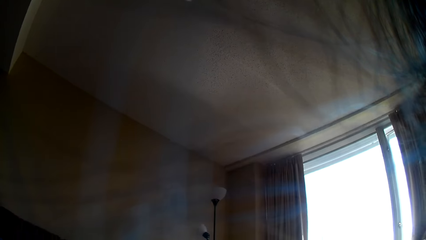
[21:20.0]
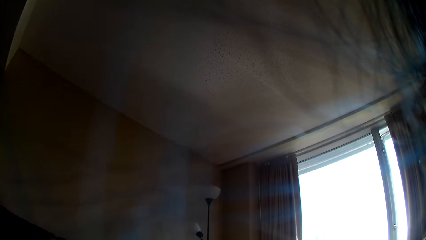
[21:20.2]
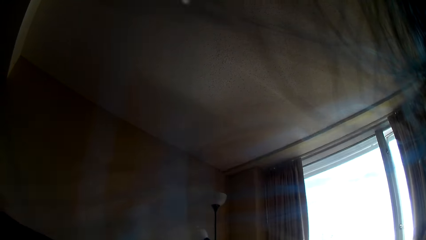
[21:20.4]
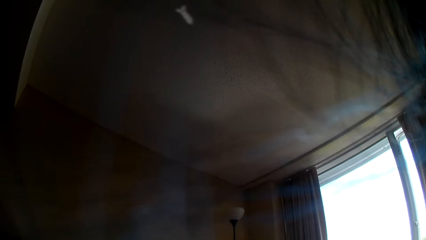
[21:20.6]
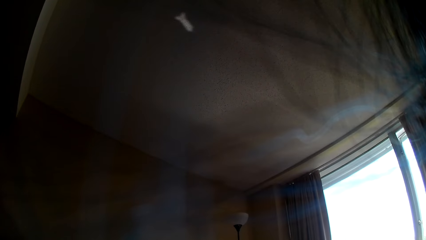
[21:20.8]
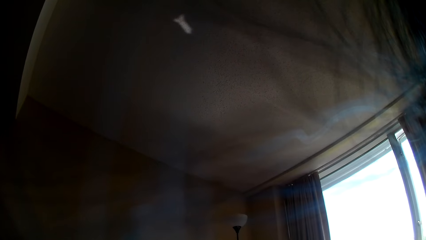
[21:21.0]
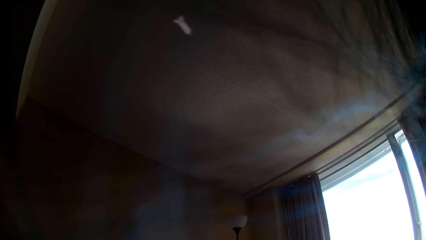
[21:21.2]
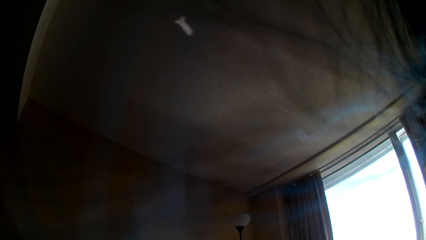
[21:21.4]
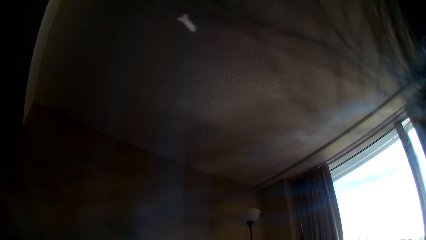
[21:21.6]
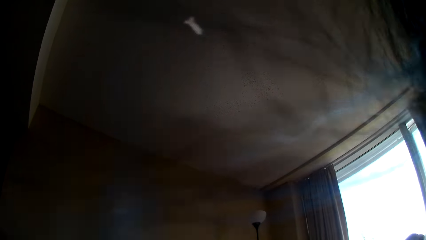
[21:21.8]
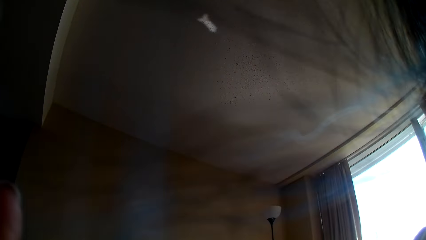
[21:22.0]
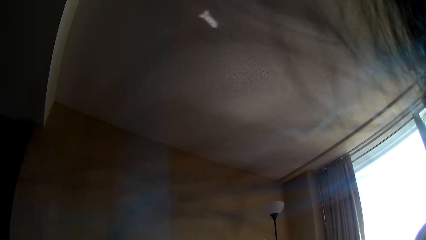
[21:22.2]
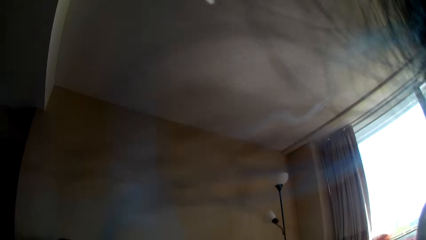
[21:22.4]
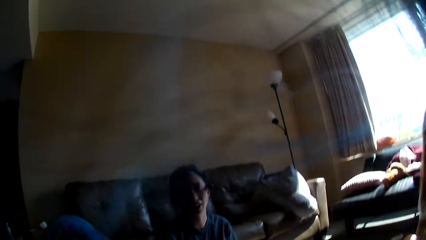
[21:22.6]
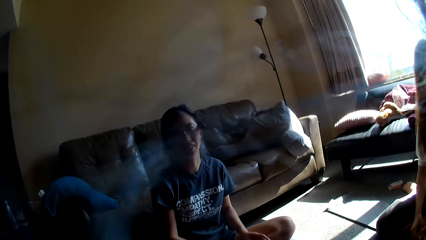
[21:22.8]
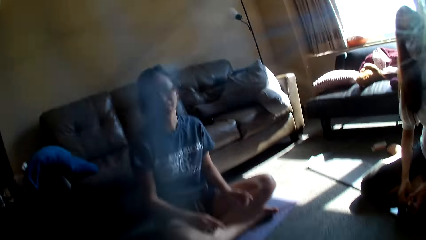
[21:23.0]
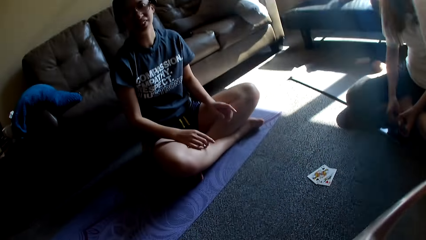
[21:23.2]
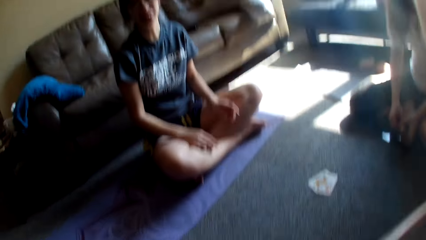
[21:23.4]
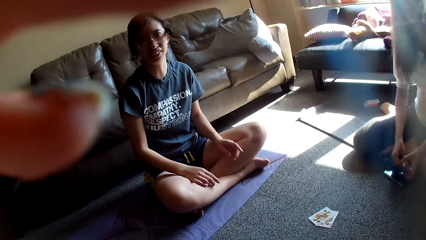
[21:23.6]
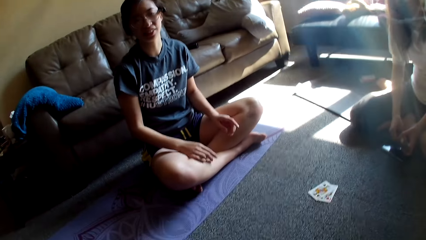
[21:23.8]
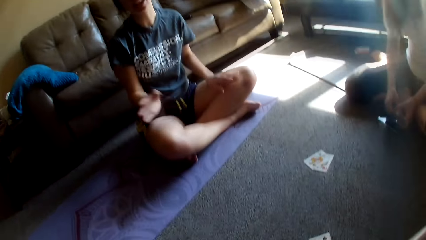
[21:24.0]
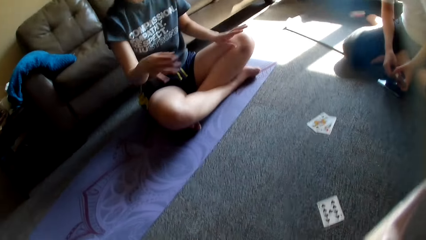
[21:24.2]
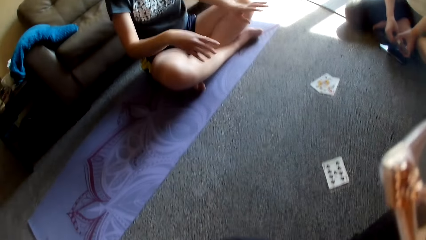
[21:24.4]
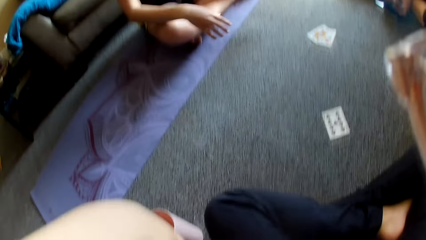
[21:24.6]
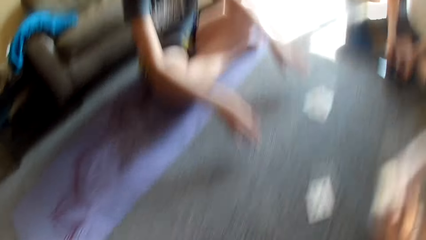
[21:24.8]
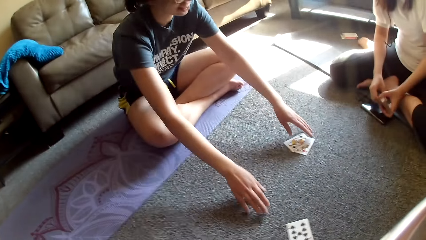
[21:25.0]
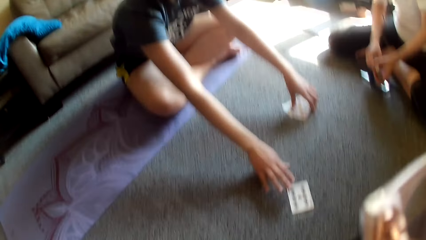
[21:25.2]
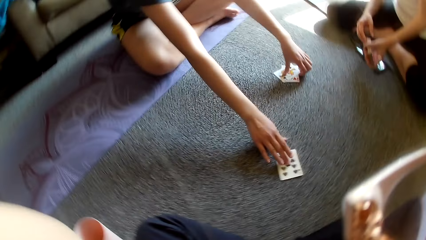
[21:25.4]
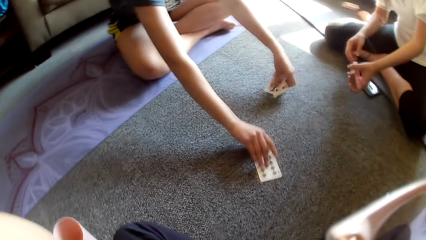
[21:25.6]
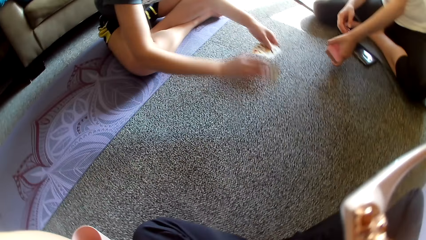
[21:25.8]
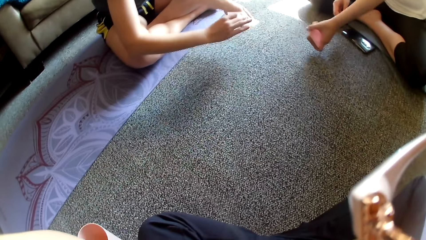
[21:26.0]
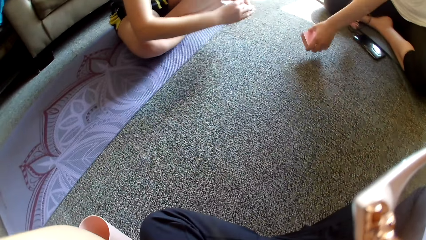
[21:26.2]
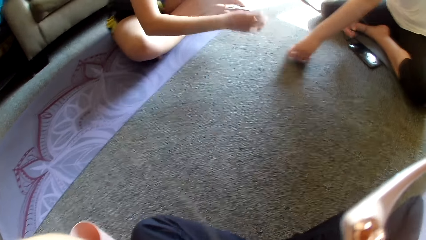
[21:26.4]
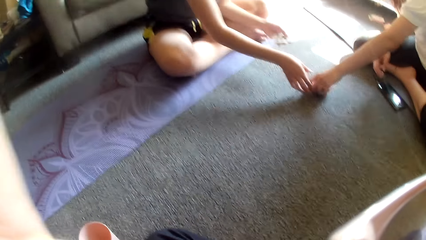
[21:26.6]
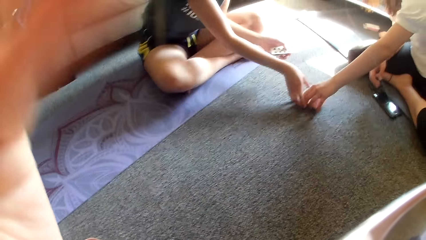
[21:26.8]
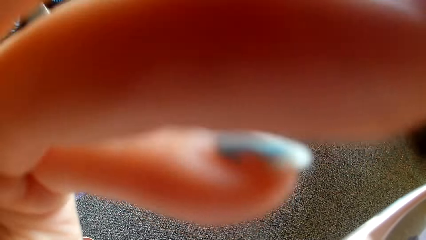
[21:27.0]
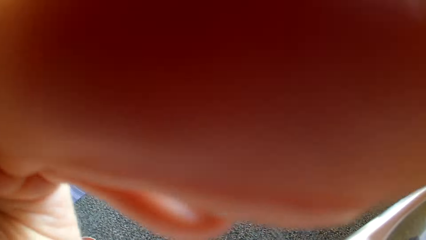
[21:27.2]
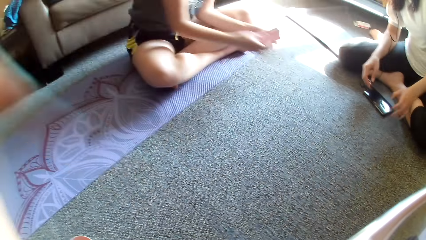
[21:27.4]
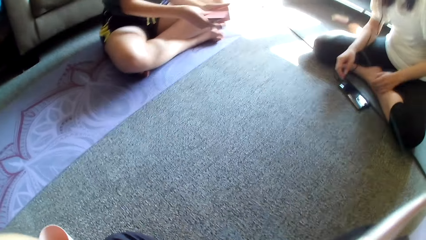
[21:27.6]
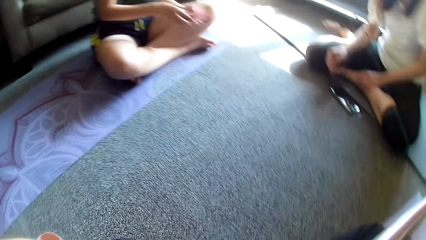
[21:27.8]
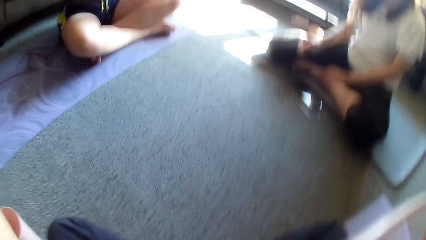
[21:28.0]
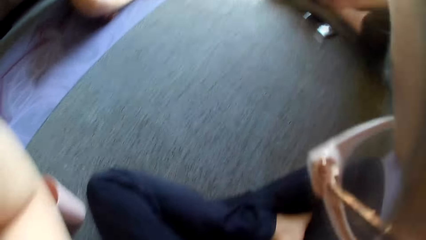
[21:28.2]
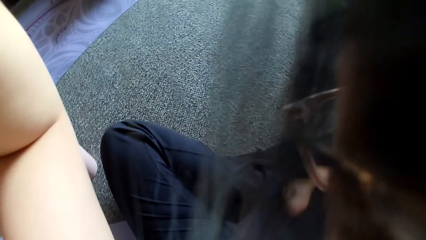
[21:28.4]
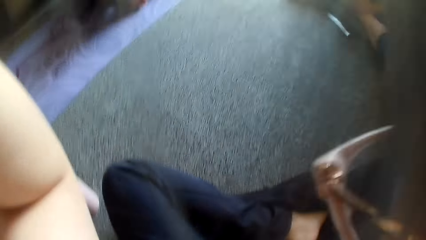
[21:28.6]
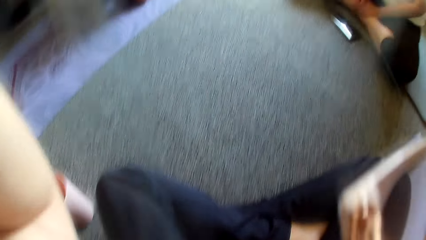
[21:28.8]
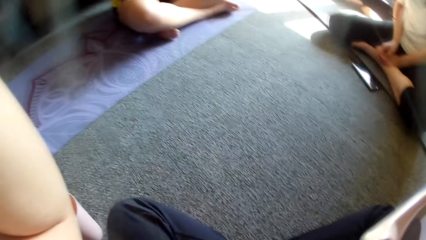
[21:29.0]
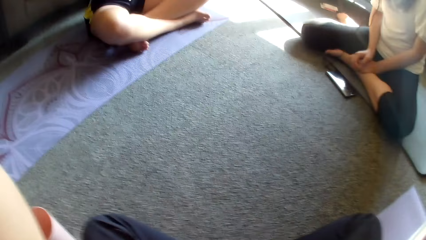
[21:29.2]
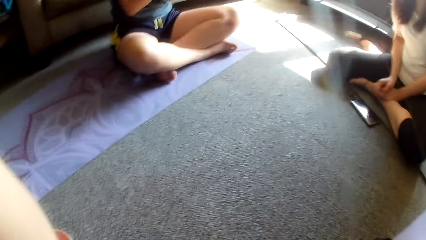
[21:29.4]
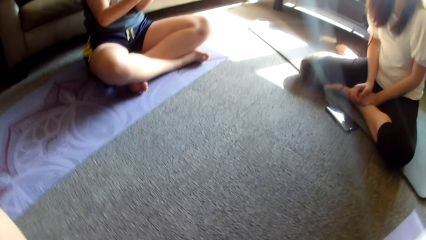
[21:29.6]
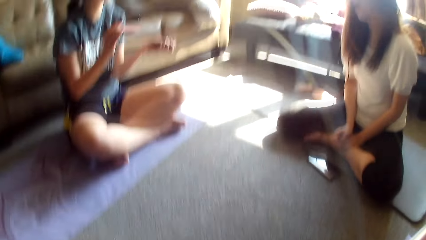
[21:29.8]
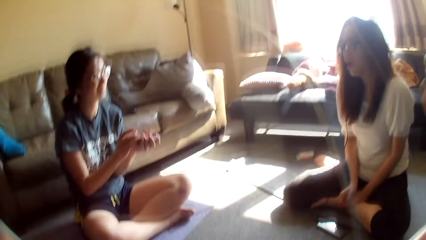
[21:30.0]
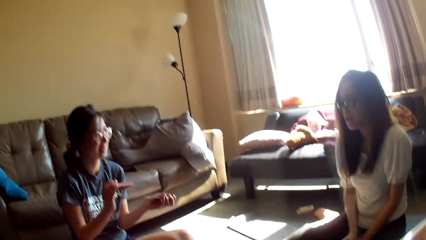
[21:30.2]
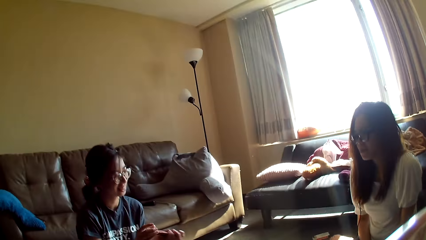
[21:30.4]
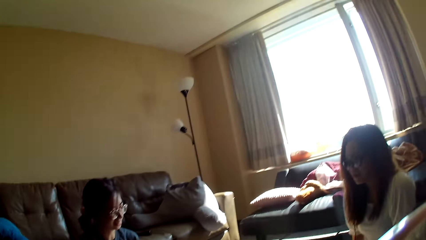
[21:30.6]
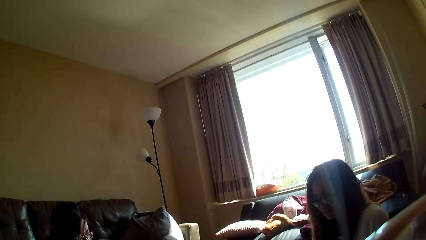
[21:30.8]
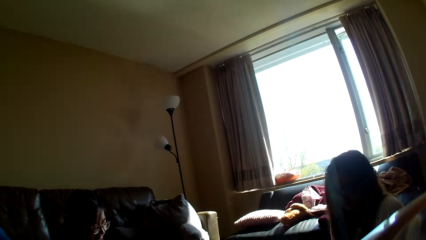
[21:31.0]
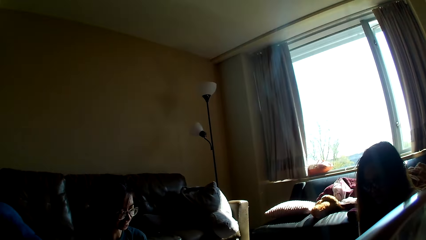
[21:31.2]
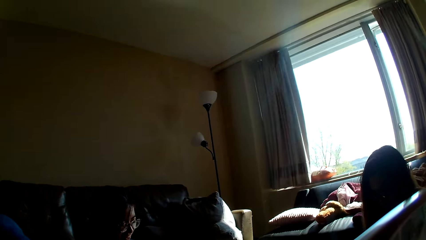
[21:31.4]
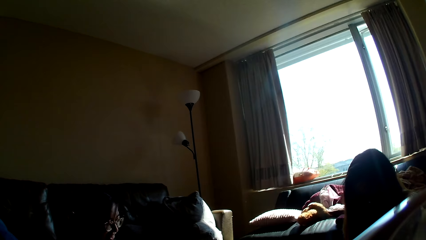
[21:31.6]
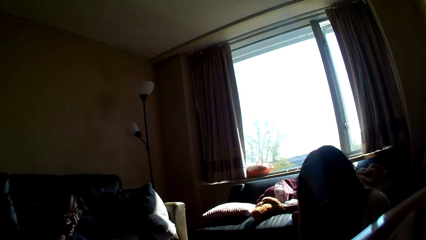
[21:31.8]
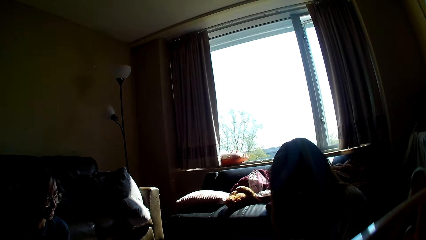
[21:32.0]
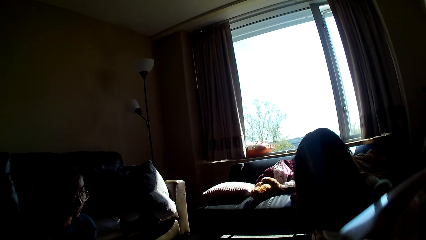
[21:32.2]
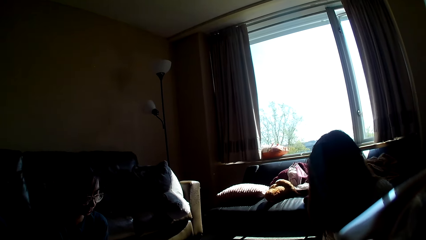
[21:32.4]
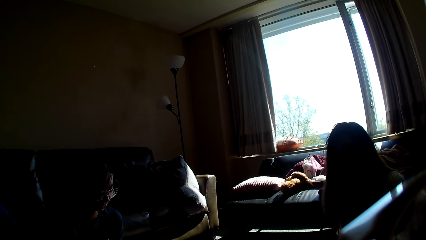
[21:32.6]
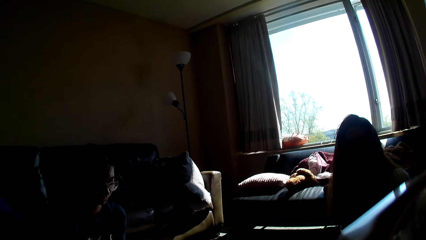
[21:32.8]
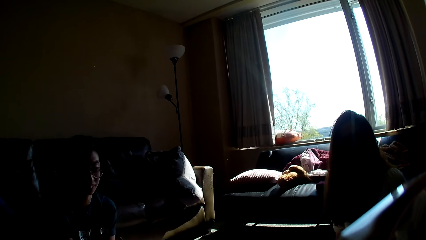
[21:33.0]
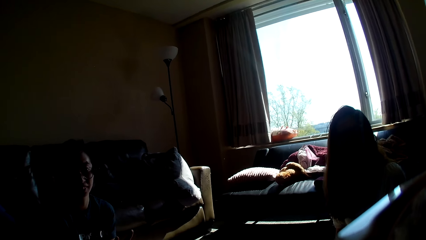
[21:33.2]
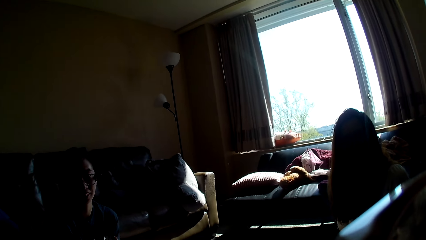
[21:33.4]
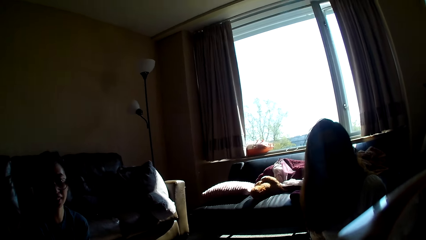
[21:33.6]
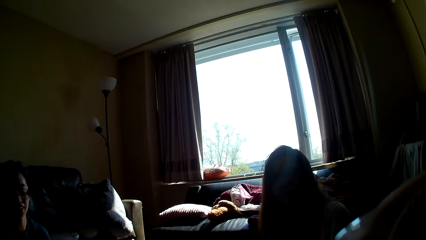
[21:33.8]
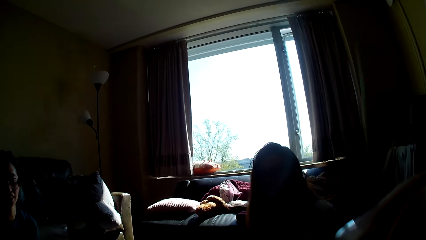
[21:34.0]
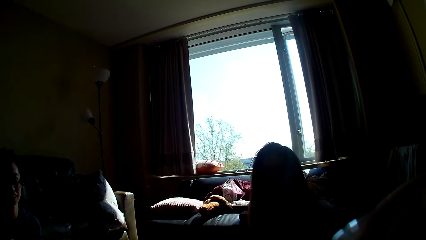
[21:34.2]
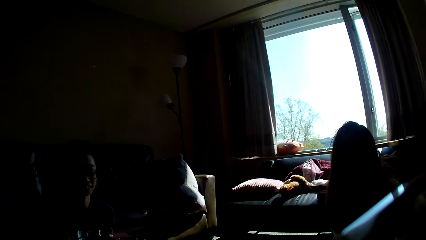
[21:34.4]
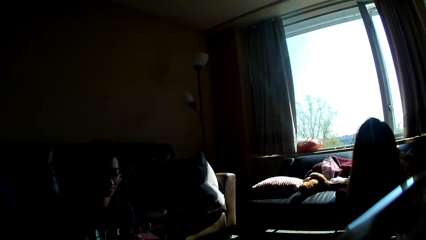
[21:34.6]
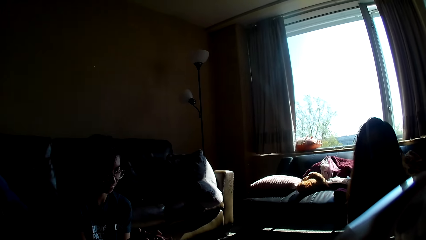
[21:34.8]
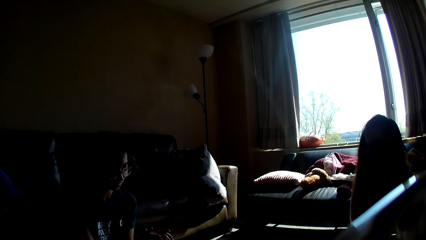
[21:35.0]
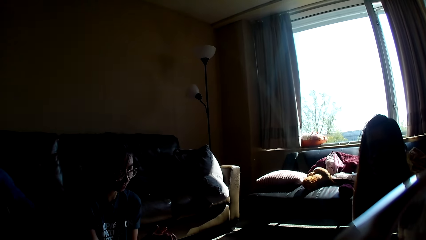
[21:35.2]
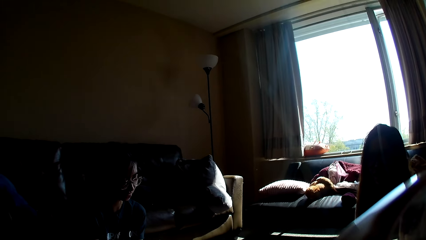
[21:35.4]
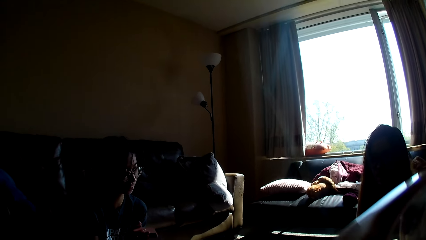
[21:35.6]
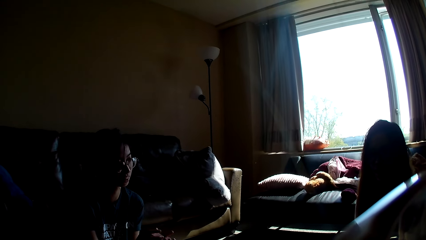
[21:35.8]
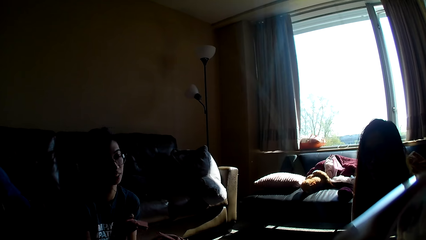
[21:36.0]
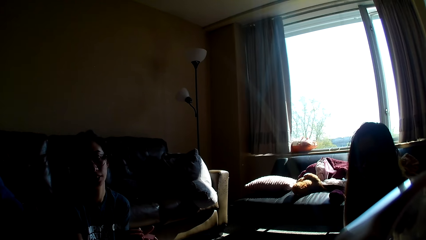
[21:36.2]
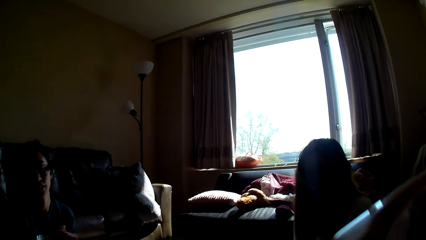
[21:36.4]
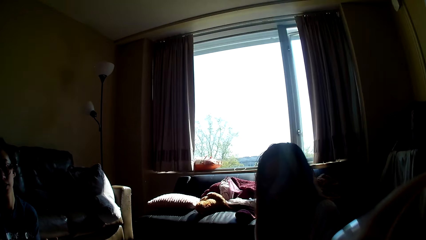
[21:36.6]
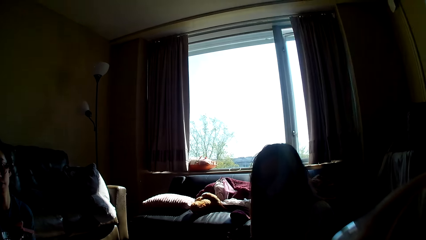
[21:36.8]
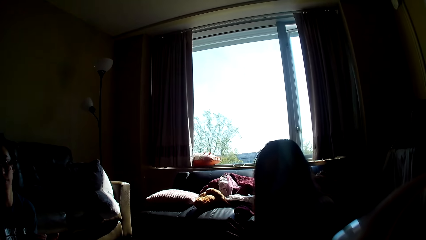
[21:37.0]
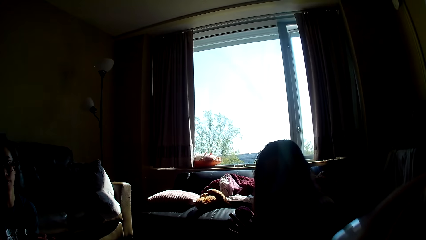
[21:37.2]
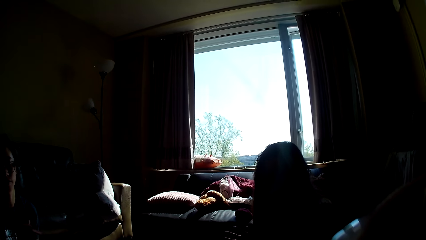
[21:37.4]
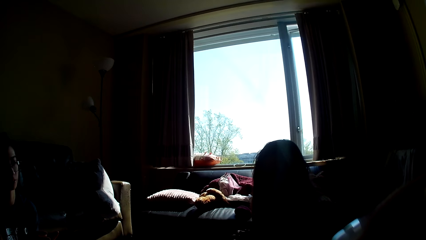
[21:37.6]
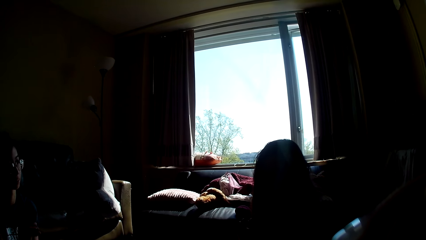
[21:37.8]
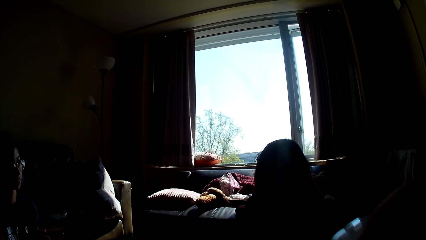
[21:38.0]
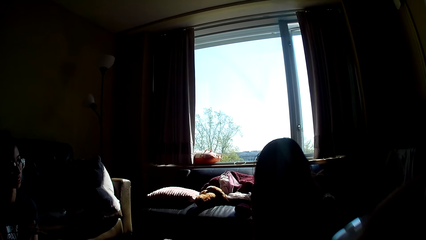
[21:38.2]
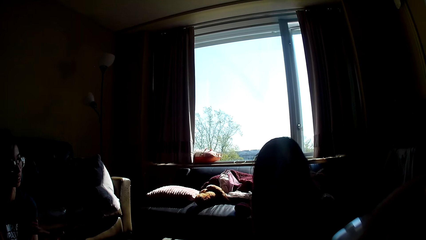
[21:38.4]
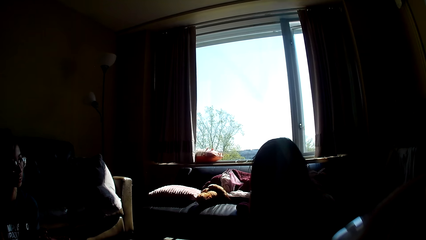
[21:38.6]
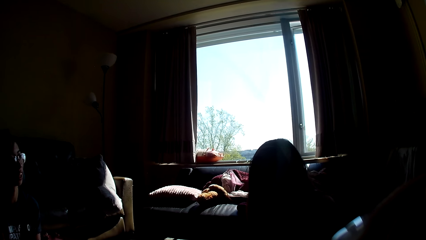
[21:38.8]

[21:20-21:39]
The camera wearer adjusts the camera. A lady picks cards. Another lady holds cards in her hands. The other lady passes the cards to the first lady. The camera wearer adjusts the camera. The first lady holds the cards in her hands and shuffles the cards.
